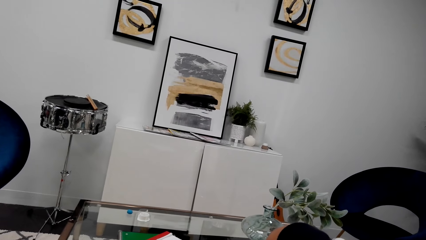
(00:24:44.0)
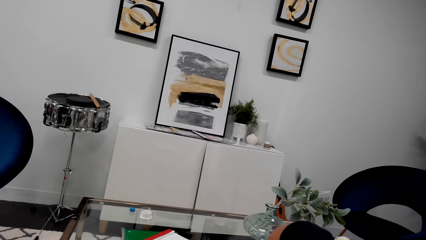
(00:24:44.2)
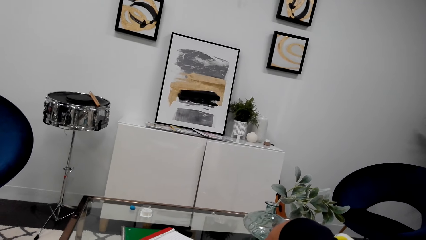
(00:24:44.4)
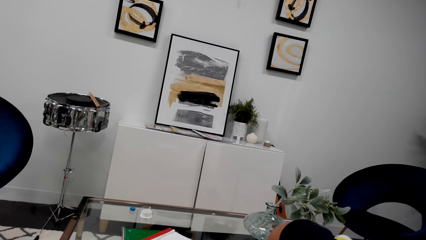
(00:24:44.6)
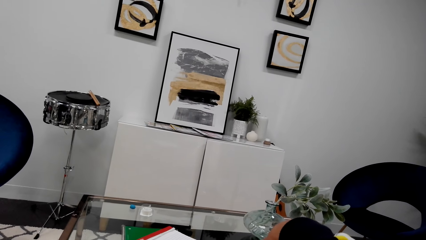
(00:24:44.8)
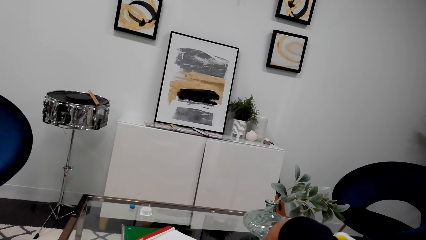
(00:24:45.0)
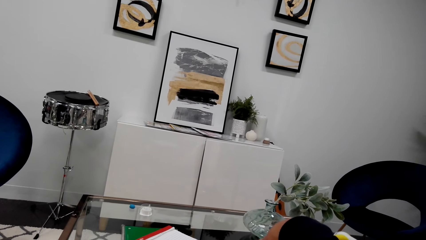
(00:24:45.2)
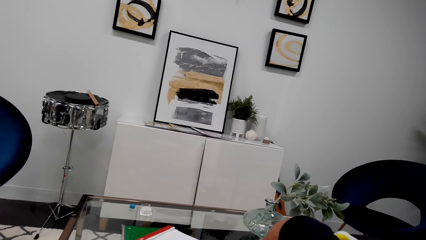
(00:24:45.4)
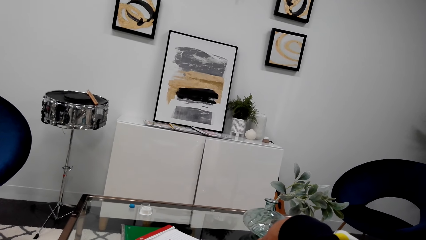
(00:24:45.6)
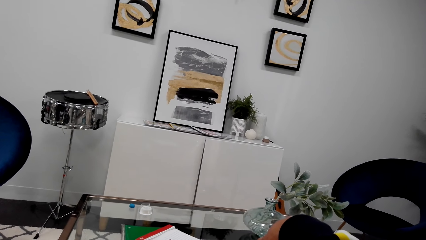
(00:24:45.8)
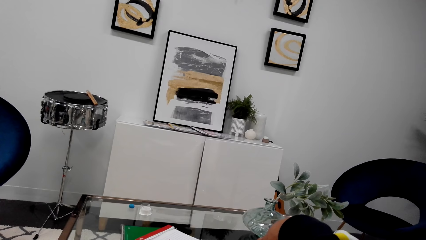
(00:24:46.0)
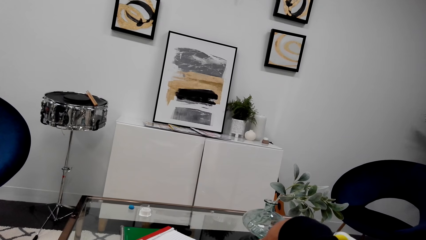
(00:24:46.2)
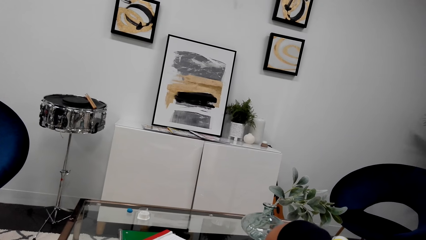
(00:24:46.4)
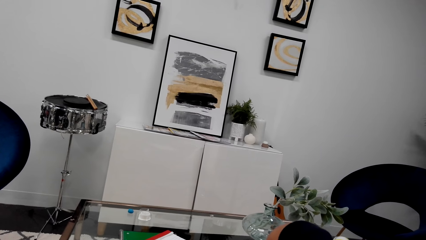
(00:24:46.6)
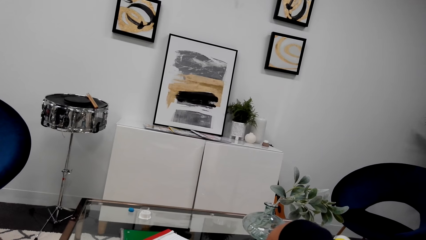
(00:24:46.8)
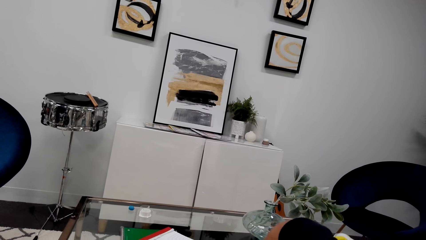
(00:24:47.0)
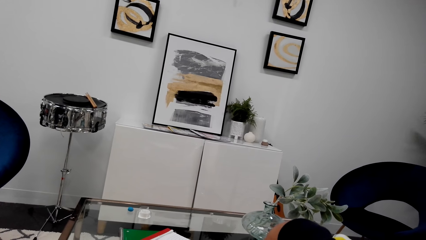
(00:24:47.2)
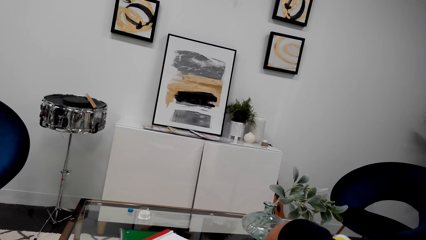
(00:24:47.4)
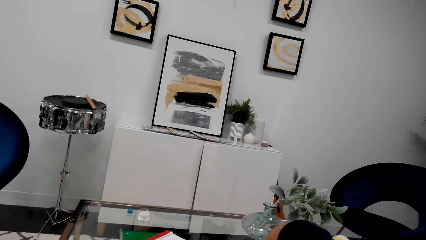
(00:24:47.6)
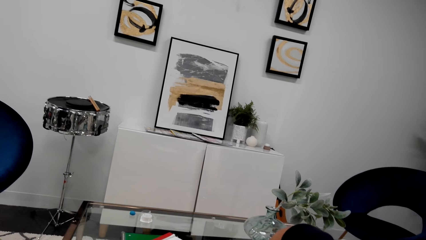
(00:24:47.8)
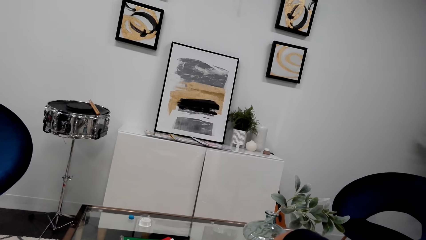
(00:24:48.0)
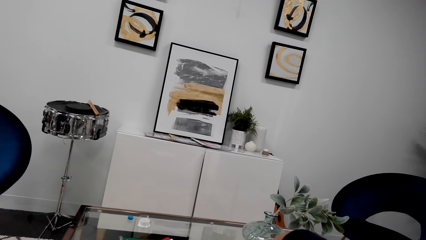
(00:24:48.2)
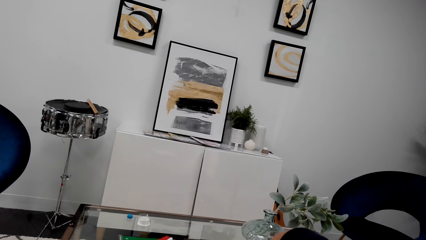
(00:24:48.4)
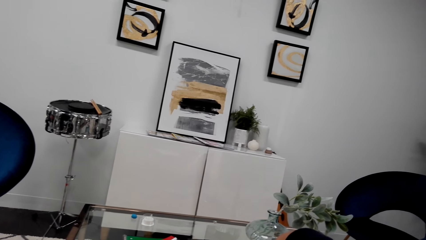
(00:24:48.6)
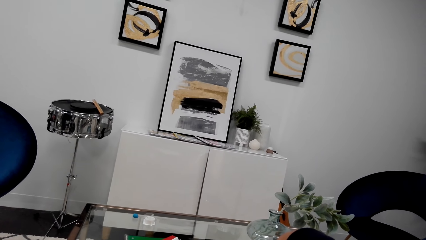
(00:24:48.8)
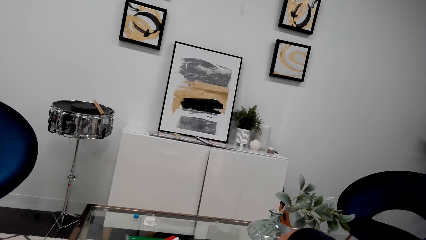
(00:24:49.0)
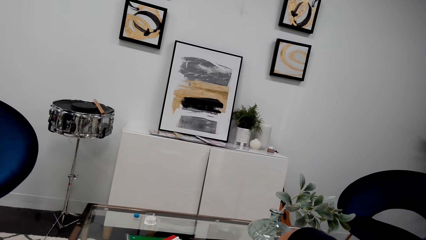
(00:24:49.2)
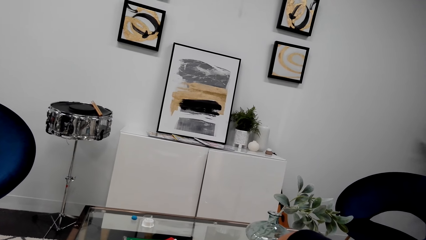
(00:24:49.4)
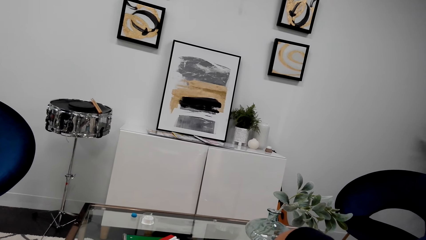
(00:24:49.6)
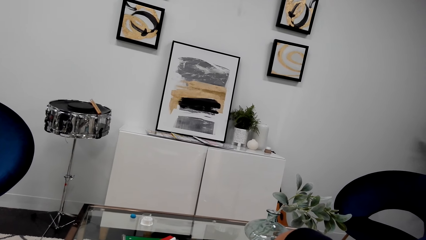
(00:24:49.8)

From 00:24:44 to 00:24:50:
The camera wearer stares at the wall.

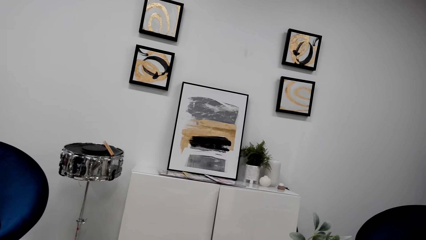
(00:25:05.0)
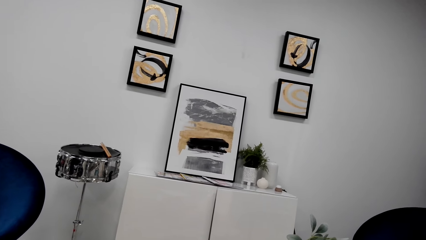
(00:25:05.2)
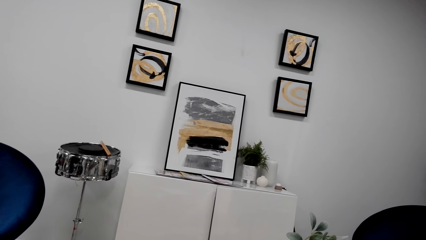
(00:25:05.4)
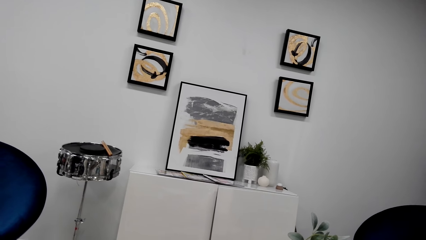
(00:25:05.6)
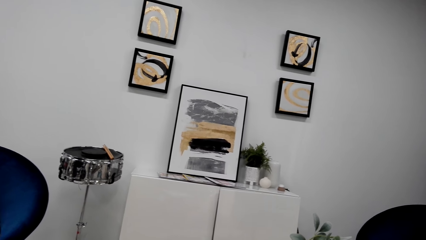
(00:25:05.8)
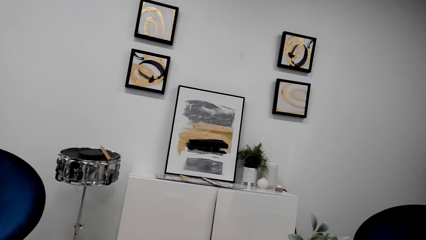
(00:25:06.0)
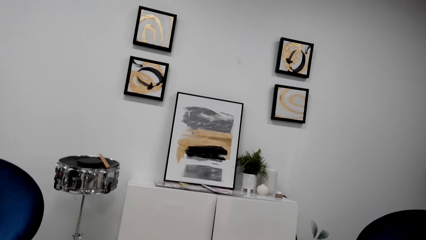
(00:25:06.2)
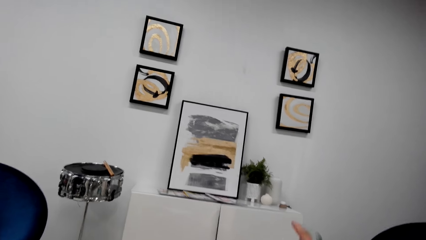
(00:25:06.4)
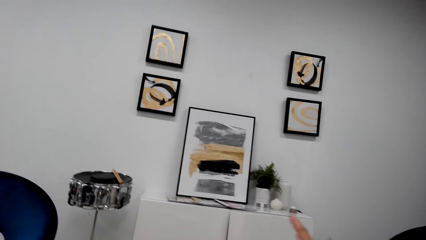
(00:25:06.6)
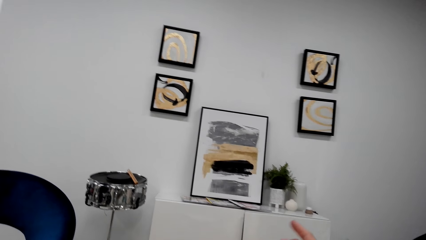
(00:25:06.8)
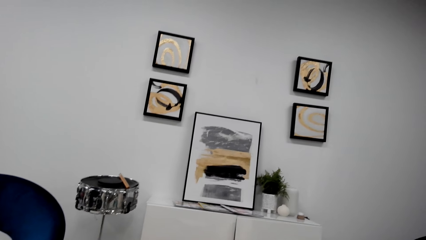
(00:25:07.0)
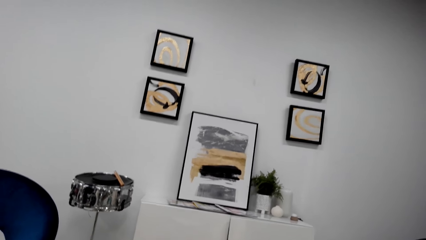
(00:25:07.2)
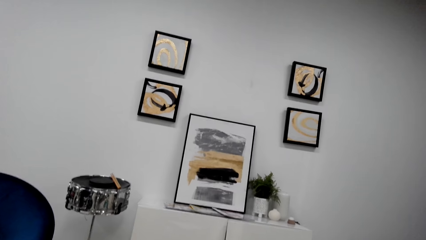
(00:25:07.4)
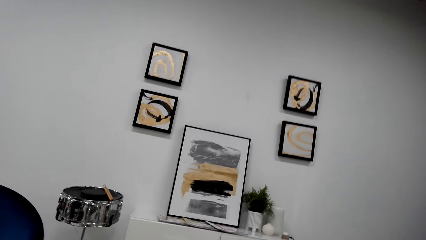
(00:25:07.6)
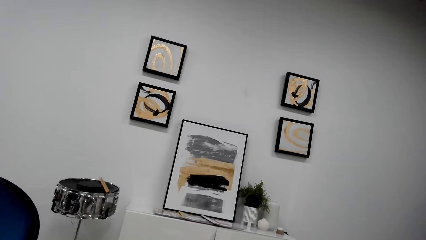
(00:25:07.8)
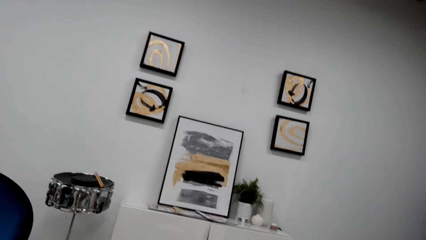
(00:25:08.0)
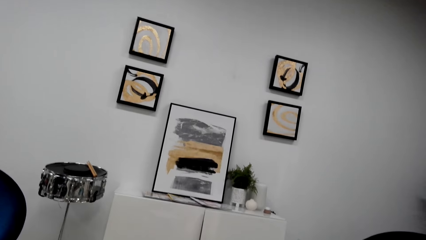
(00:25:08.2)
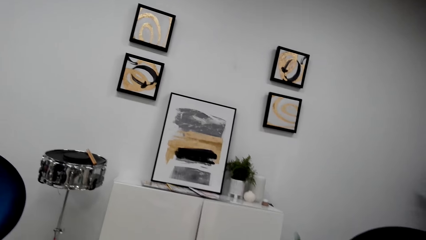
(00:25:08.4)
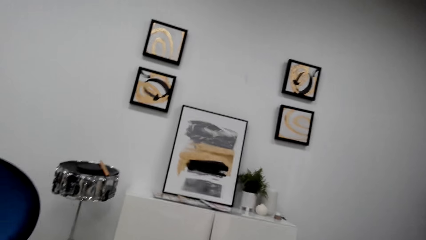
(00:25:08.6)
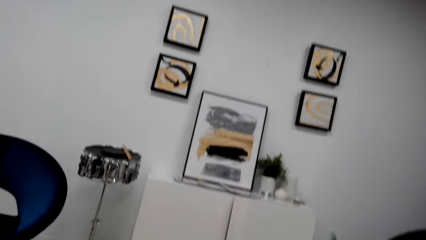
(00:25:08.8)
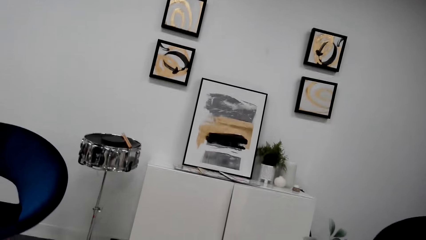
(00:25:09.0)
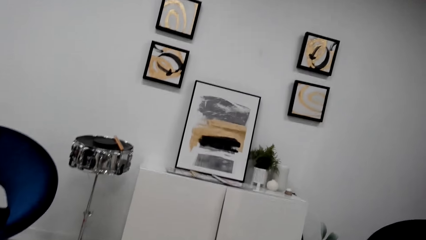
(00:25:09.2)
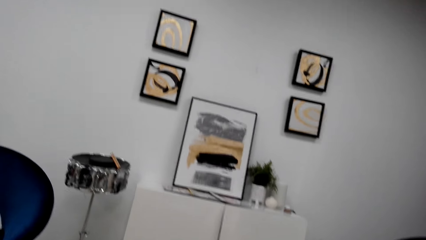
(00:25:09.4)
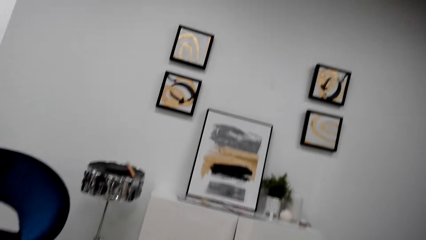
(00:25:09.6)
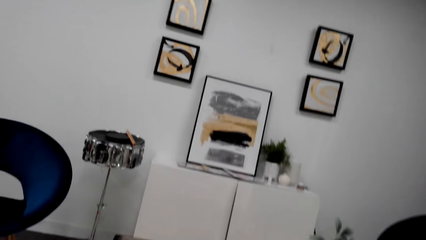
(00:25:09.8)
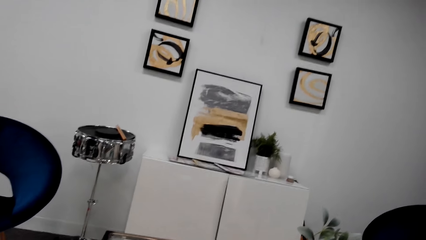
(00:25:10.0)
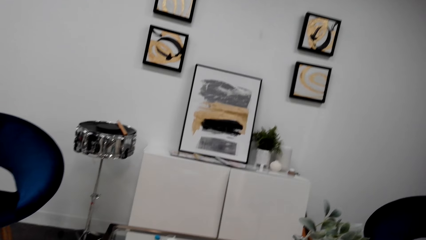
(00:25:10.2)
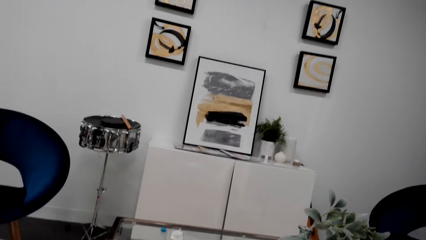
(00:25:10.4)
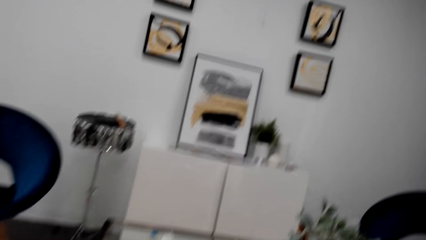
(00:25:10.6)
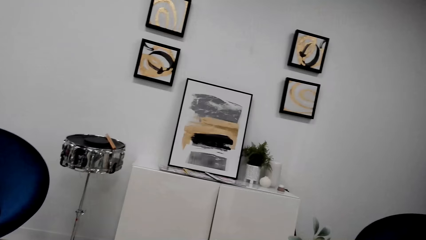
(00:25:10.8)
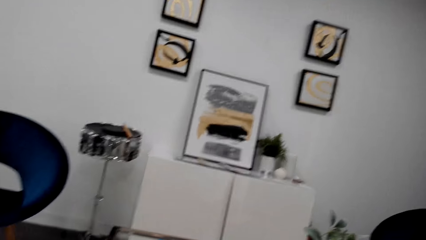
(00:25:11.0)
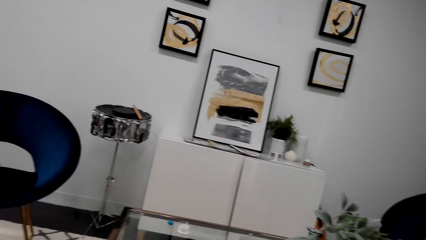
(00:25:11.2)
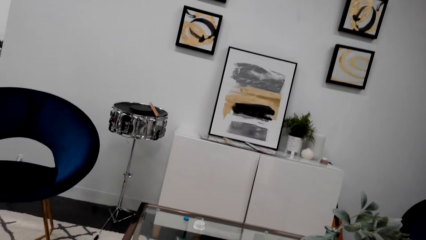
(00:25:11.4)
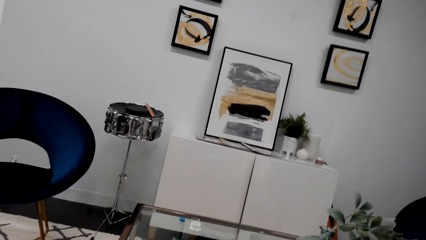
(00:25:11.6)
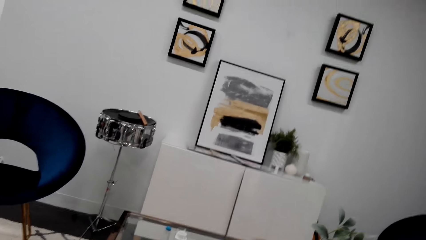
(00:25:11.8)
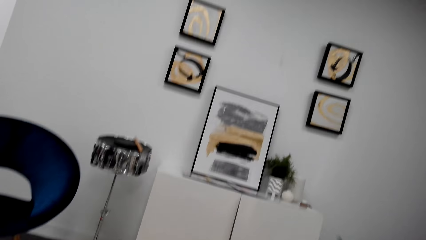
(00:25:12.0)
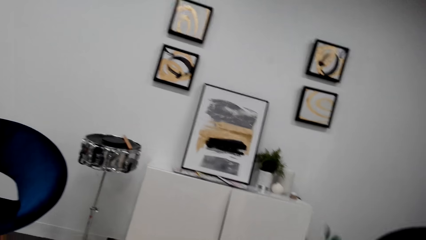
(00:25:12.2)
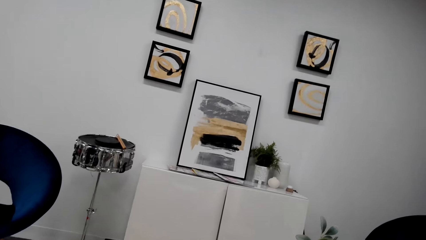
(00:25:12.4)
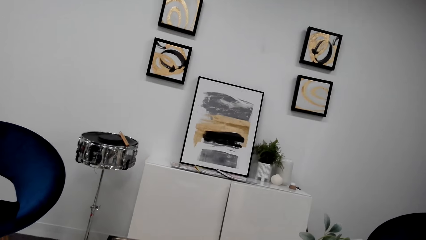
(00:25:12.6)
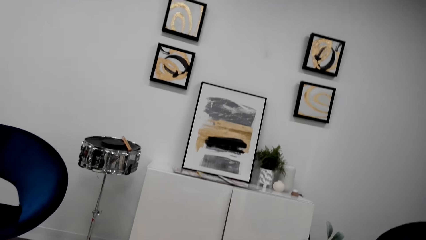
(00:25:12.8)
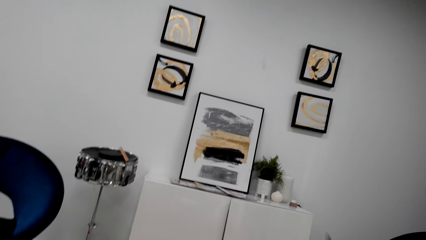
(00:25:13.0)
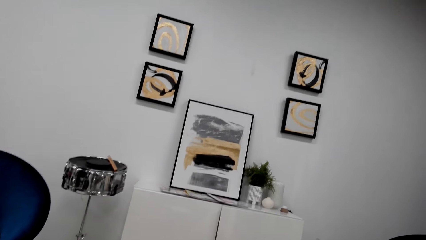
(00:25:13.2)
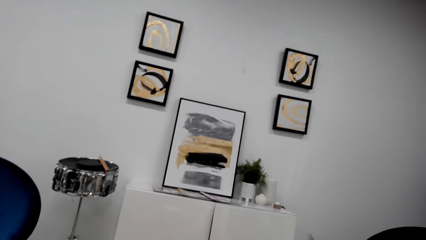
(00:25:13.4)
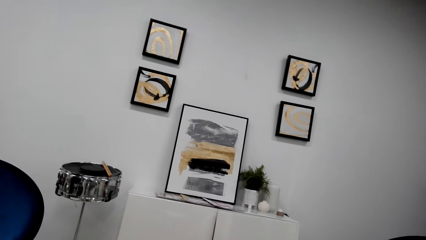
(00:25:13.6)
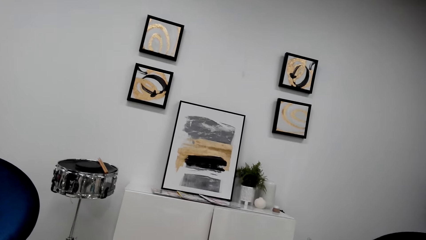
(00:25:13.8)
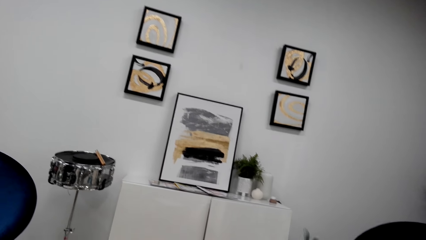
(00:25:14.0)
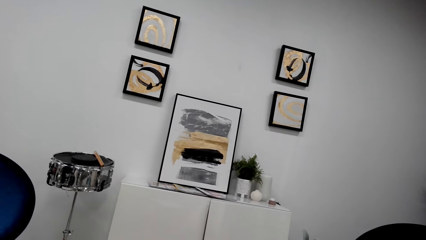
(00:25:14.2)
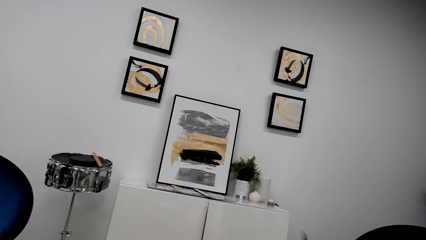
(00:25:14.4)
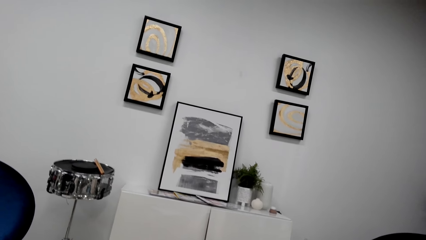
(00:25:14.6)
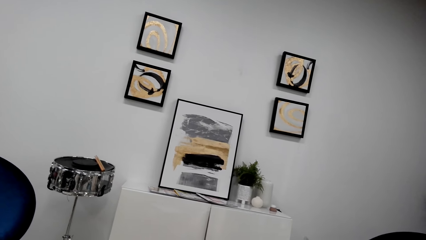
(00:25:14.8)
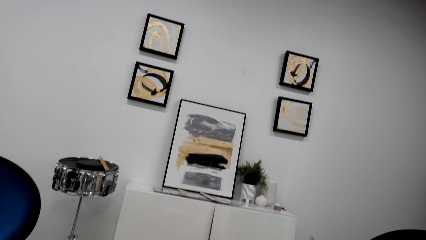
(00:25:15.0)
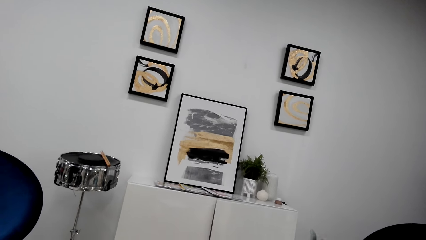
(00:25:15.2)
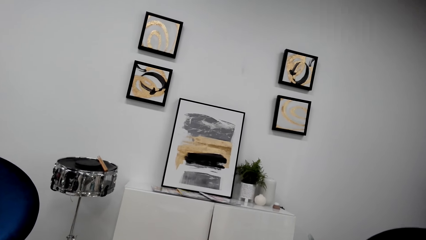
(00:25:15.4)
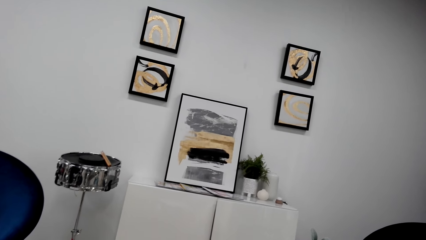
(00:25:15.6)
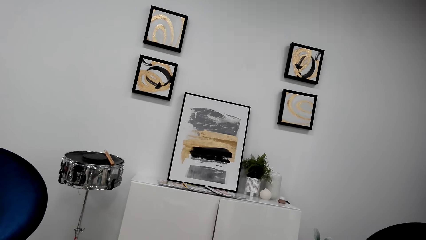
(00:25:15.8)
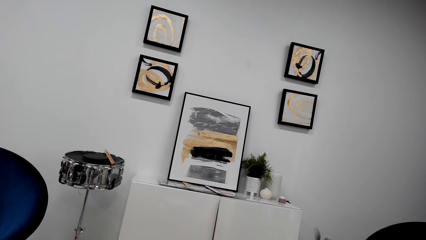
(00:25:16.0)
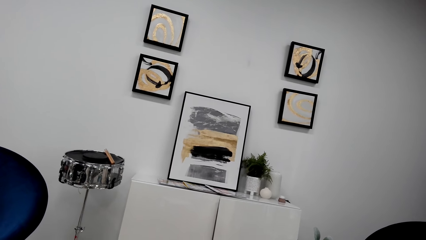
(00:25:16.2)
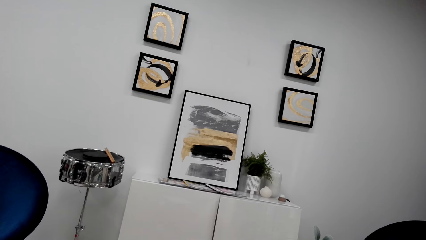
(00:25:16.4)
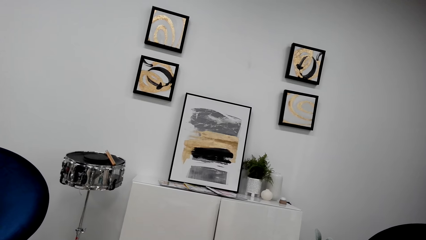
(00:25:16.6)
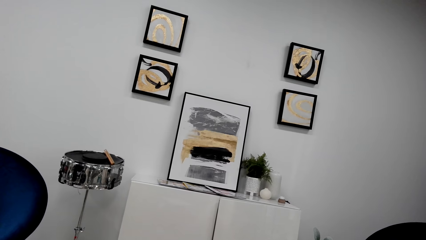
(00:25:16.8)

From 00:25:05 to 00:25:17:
The camera wearer points a finger. They stare at the wall.
